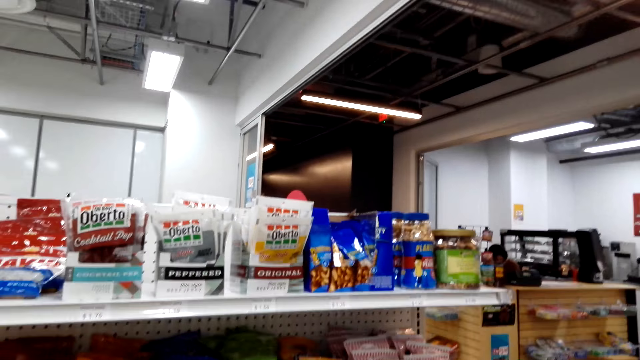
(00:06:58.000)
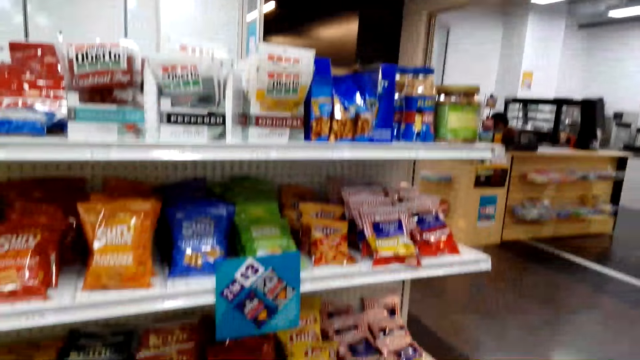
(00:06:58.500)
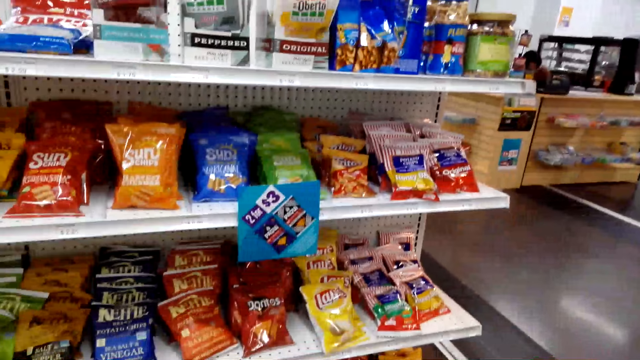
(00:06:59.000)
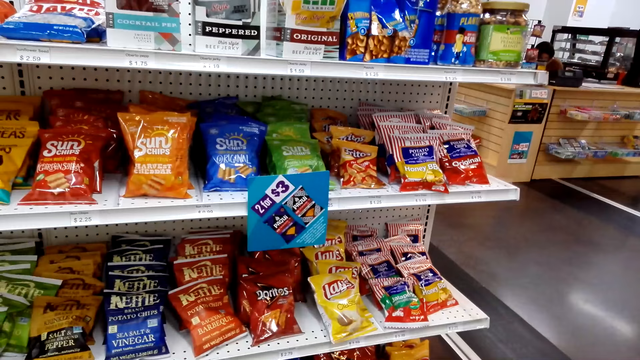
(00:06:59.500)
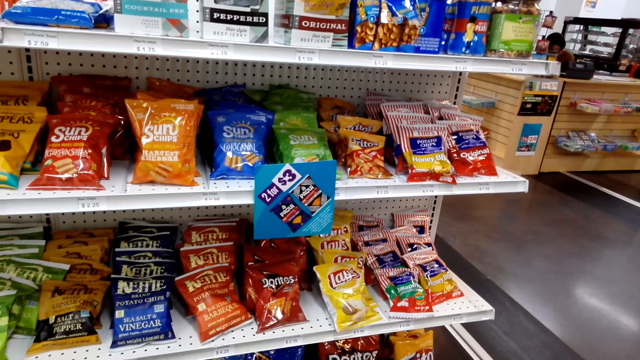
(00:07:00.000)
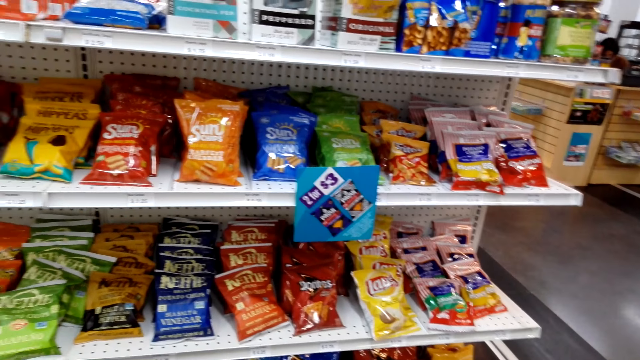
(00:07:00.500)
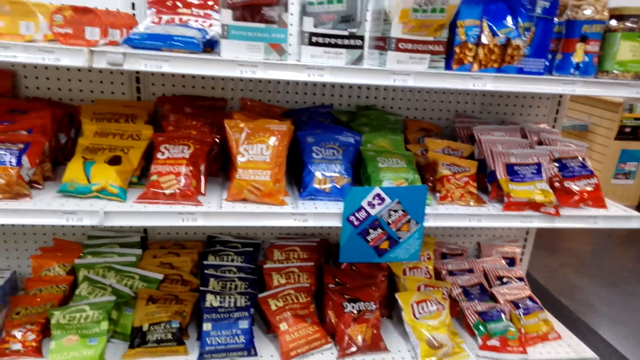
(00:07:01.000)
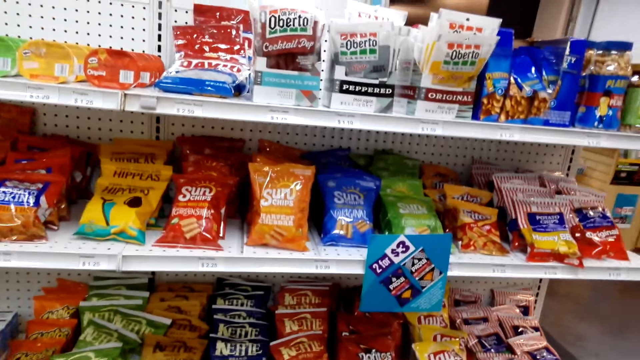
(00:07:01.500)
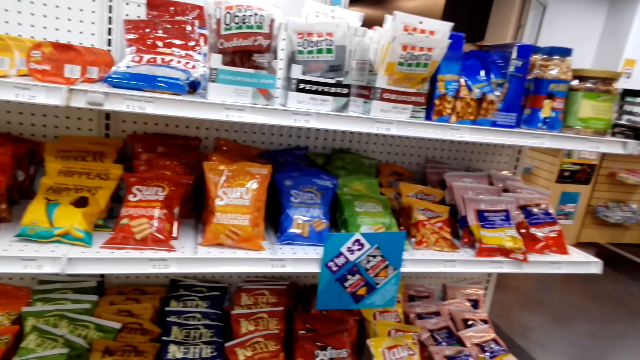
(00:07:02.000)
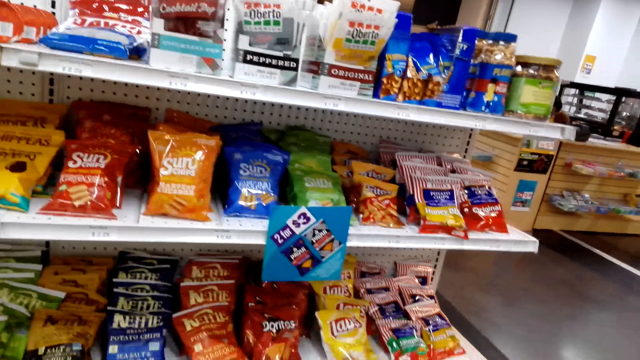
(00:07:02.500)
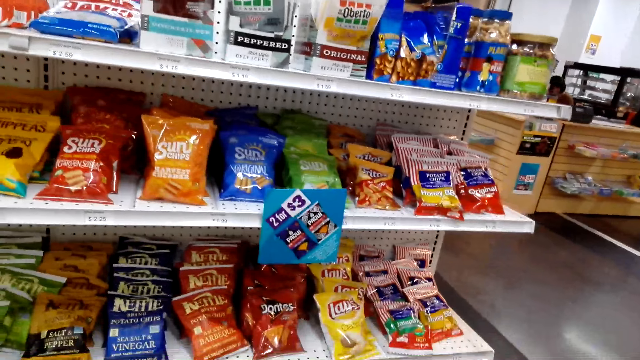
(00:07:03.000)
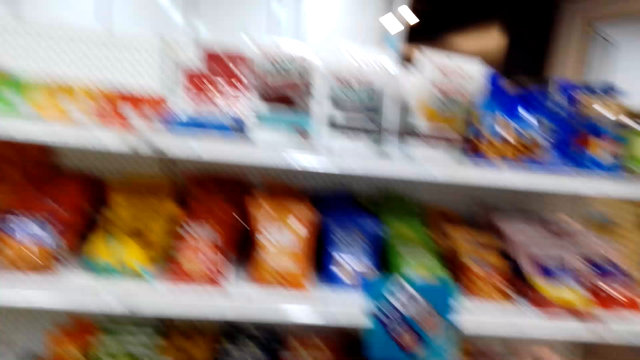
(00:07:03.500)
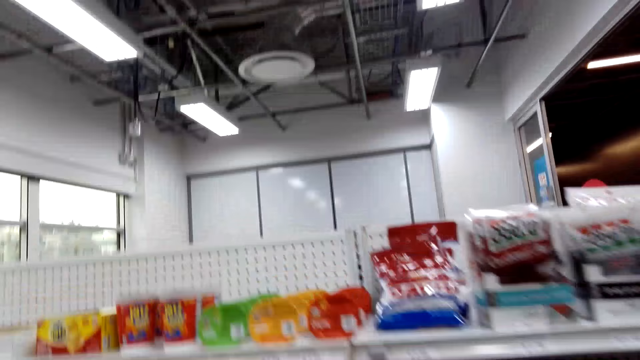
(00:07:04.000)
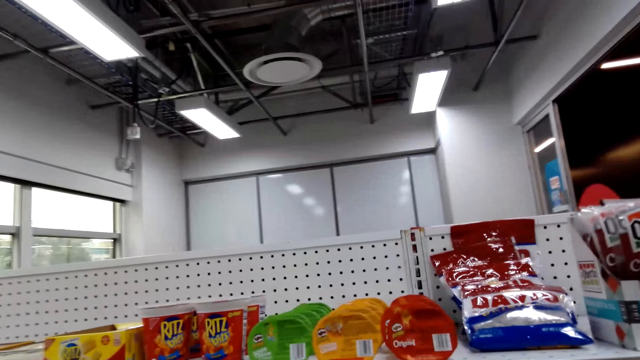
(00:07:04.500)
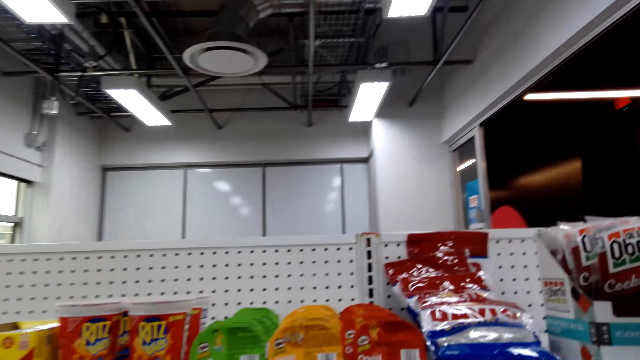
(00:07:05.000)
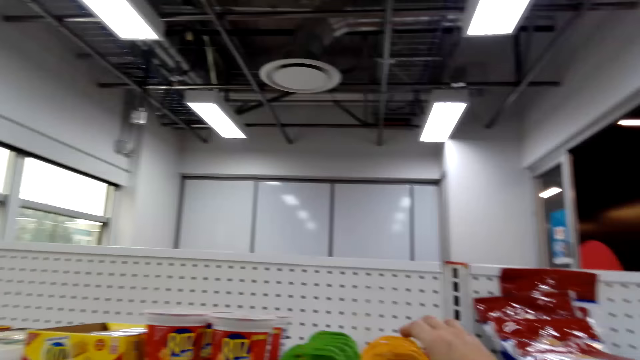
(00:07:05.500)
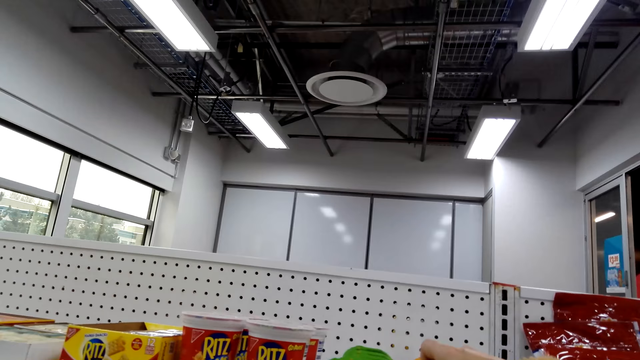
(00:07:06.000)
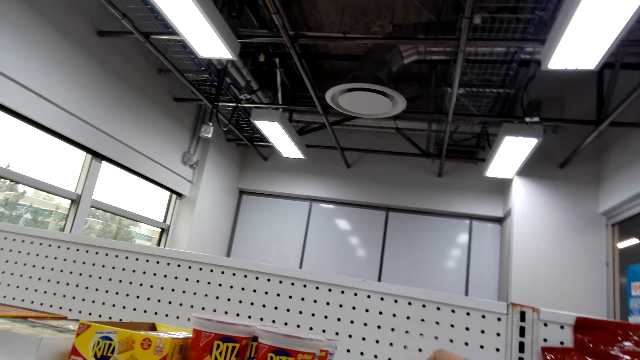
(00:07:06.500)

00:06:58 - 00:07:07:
The camera wearer stares at the items on the shelf.

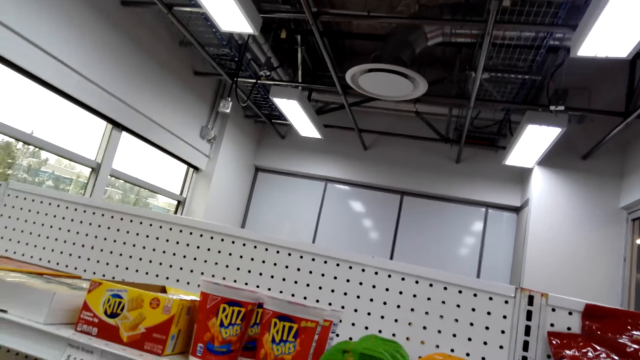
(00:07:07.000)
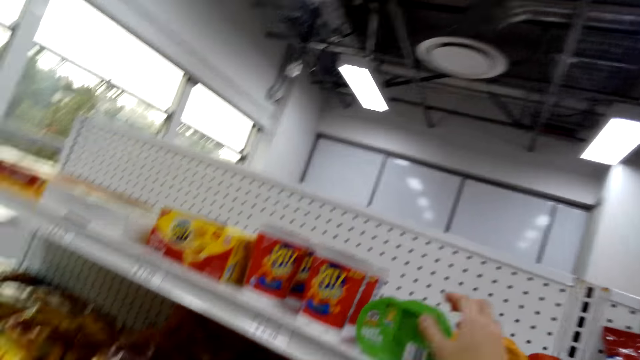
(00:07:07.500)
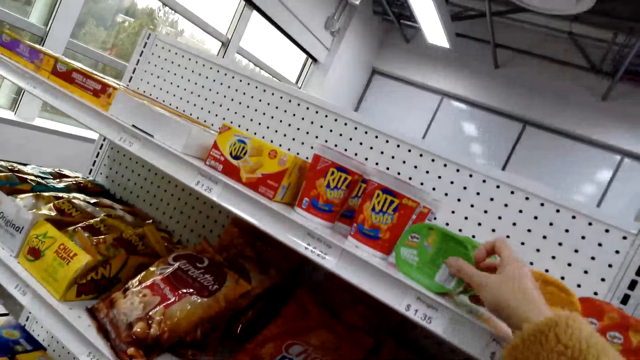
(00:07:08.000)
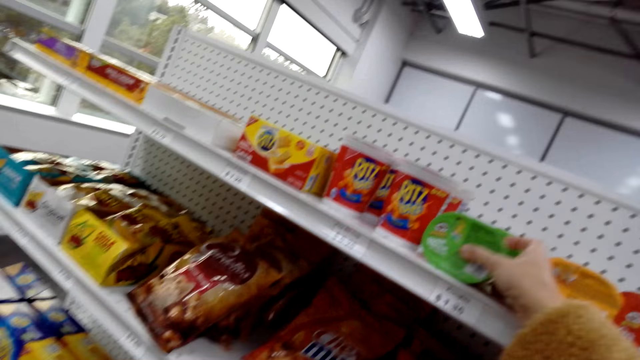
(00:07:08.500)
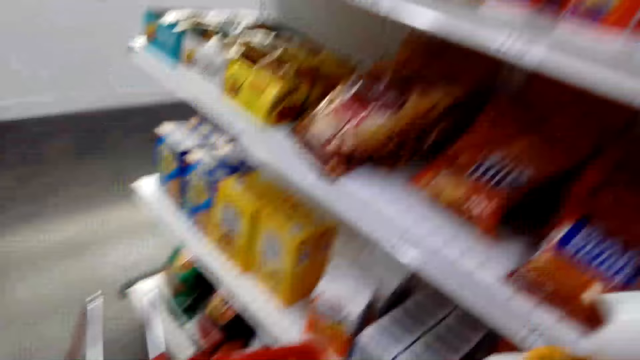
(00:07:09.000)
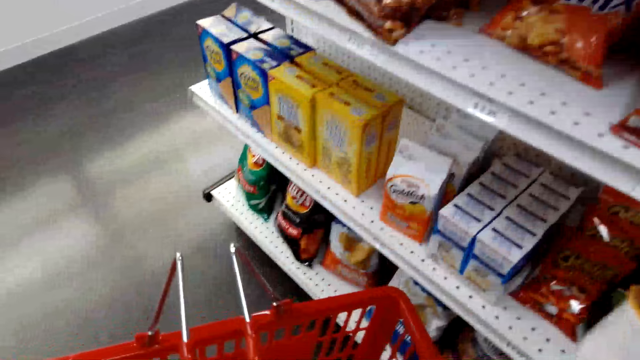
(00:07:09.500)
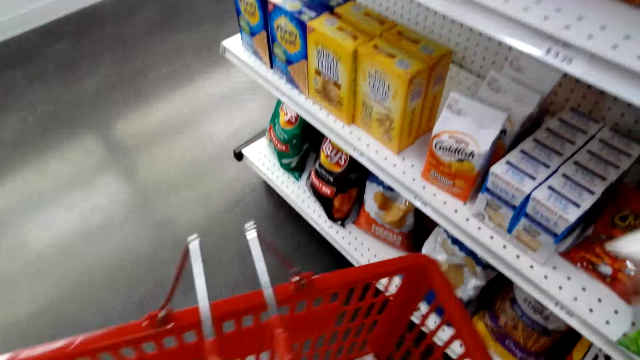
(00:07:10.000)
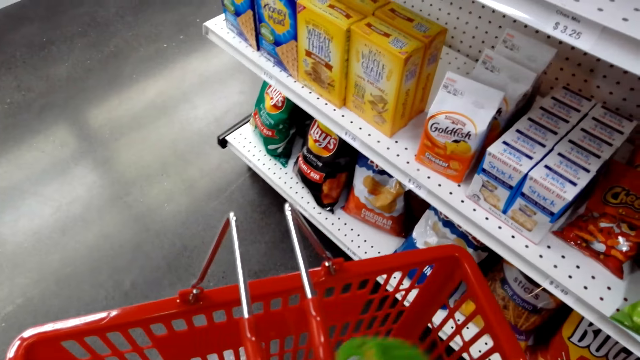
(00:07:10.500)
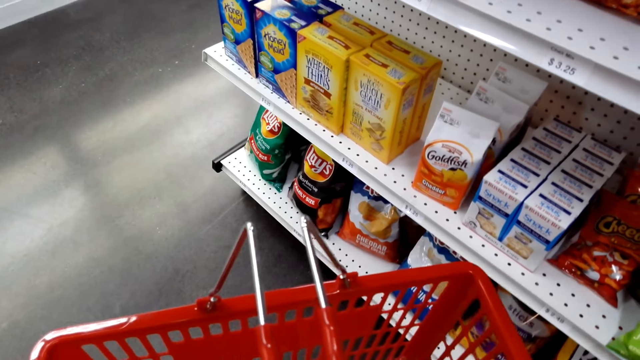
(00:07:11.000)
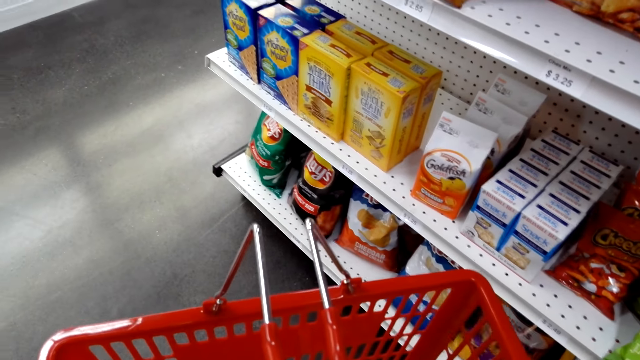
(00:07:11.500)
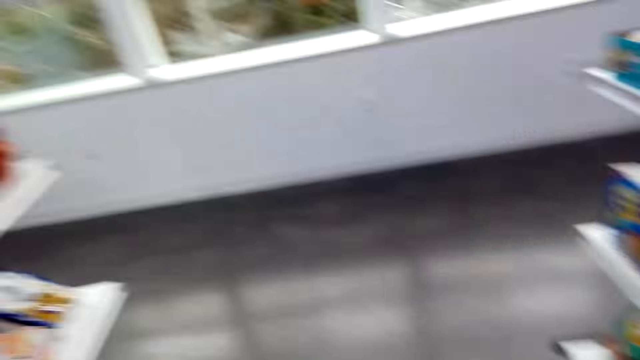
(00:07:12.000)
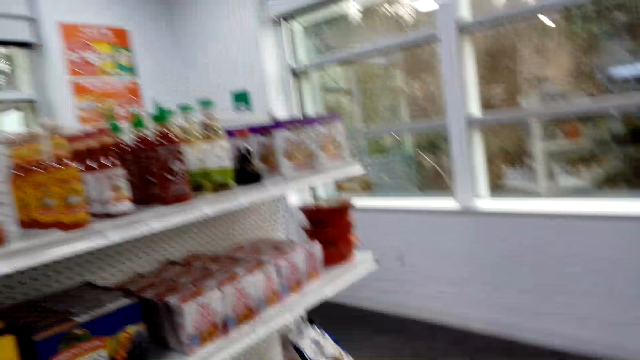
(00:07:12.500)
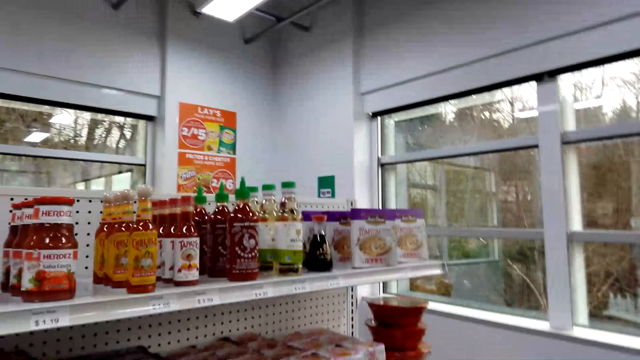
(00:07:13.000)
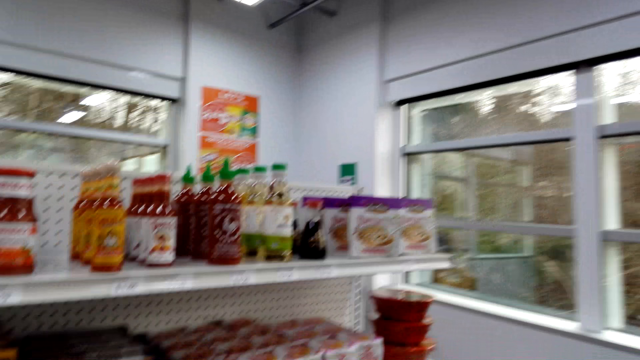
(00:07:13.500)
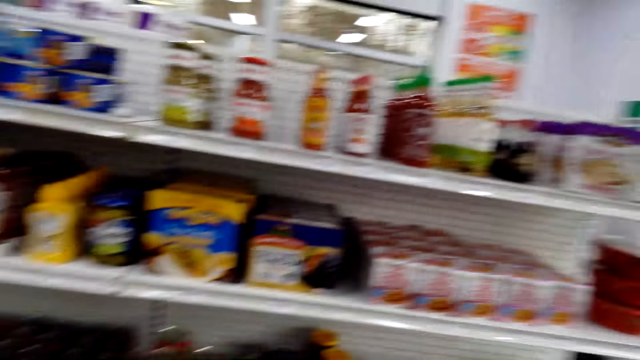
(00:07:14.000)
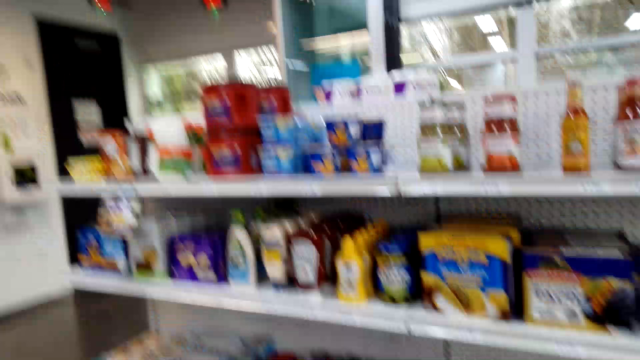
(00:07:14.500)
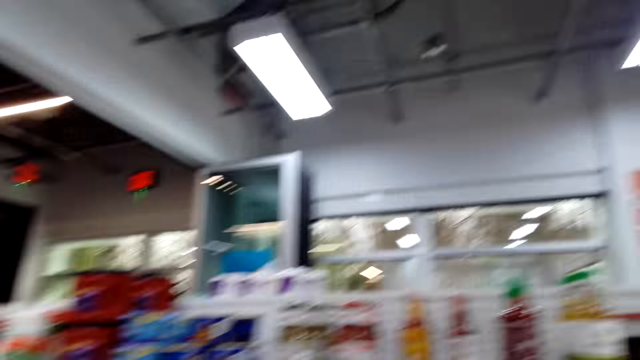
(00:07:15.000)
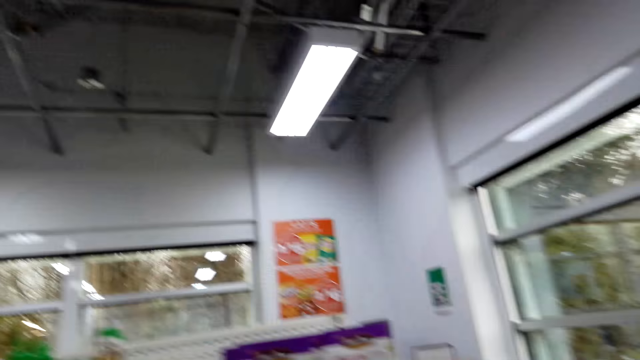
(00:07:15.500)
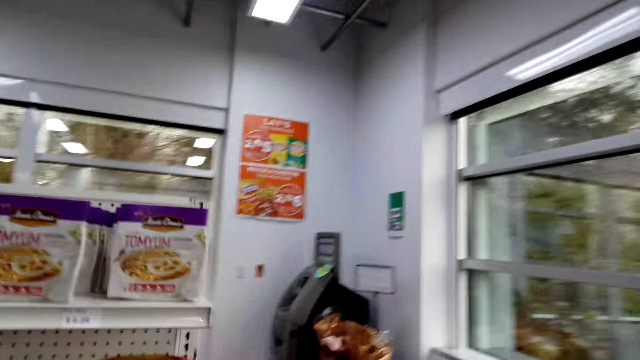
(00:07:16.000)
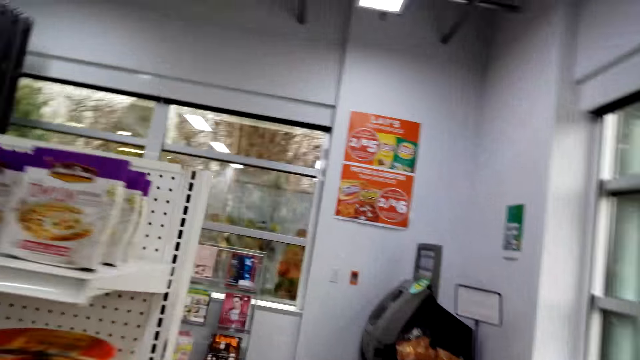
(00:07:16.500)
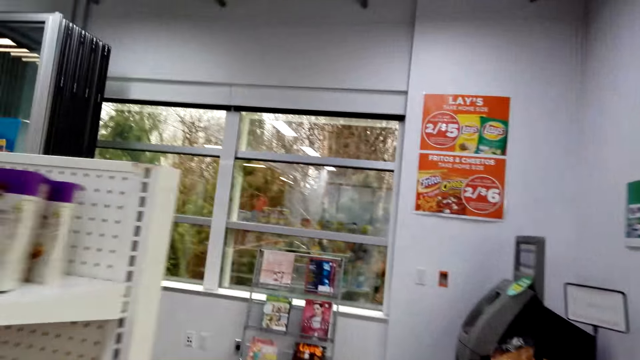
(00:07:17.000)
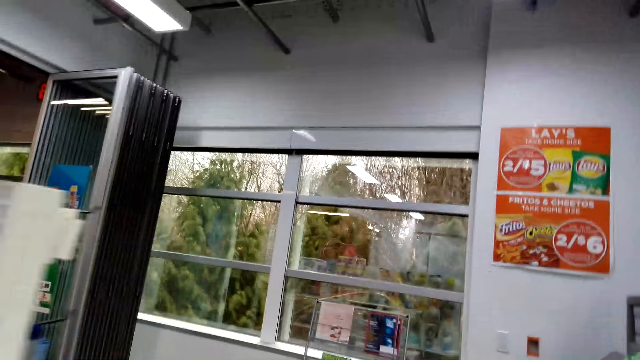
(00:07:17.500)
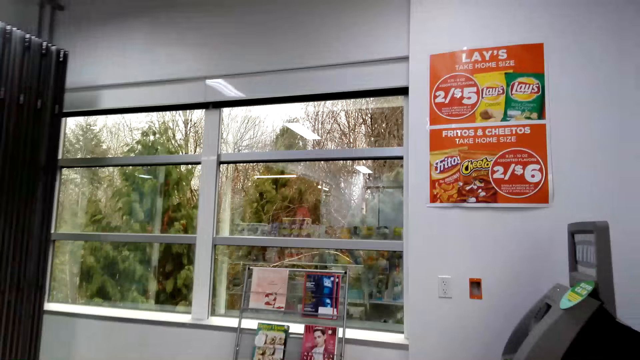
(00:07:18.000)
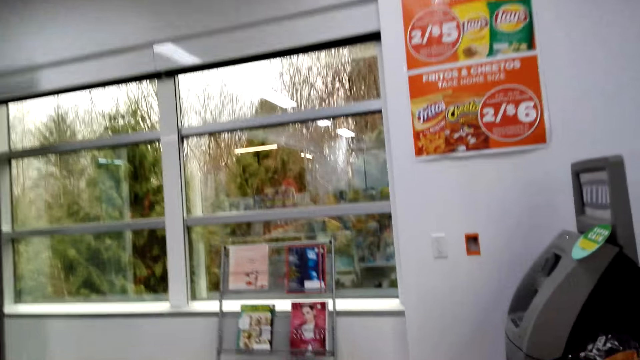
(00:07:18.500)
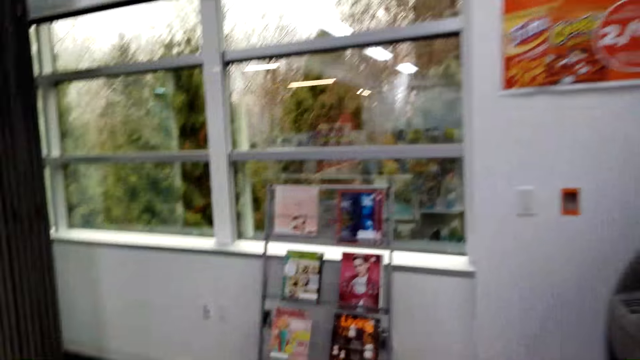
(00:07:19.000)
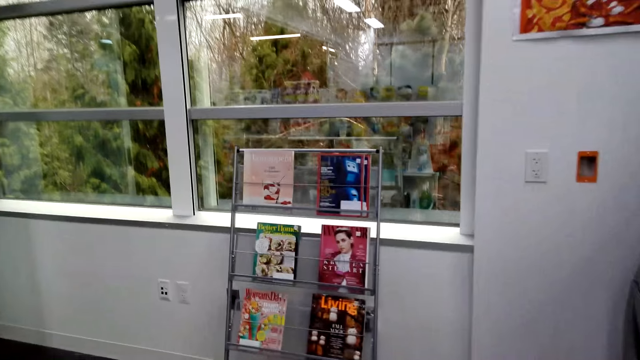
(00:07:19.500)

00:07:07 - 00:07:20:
The camera wearer picks a snack from the shelf. They put the snack in the cart. They walk along the supermarket aisles.
